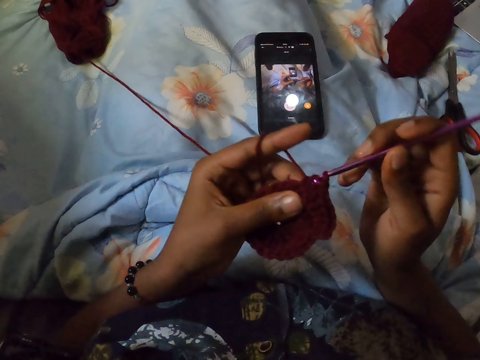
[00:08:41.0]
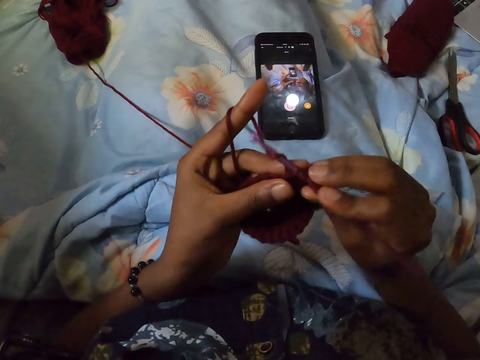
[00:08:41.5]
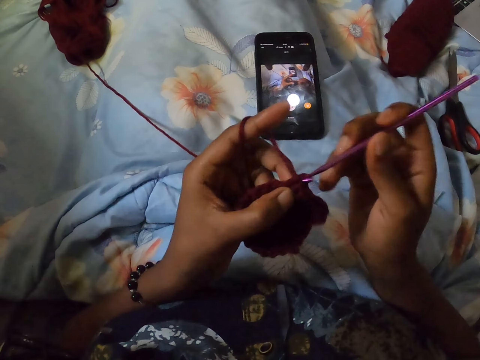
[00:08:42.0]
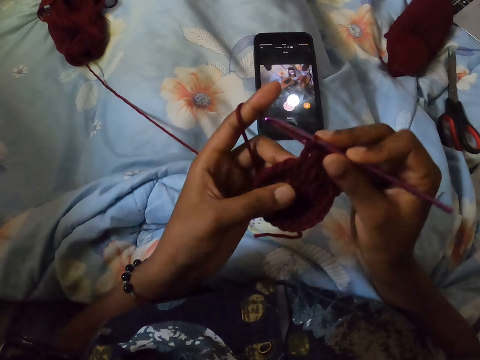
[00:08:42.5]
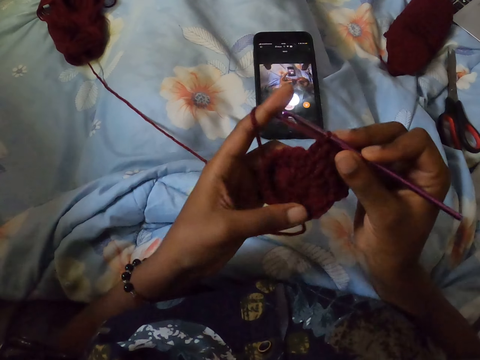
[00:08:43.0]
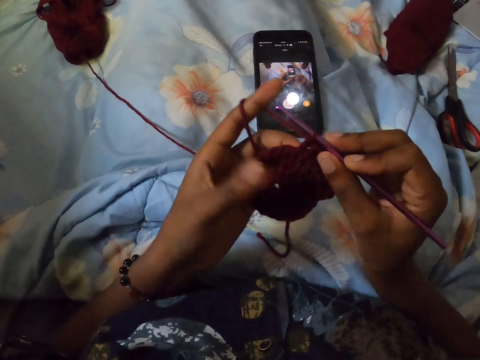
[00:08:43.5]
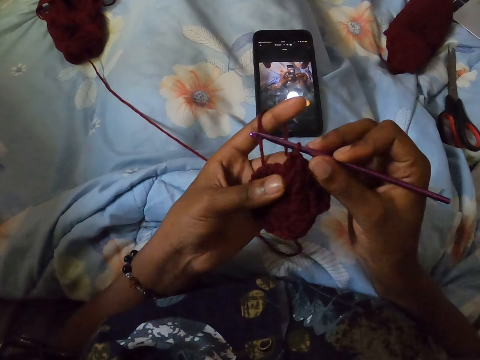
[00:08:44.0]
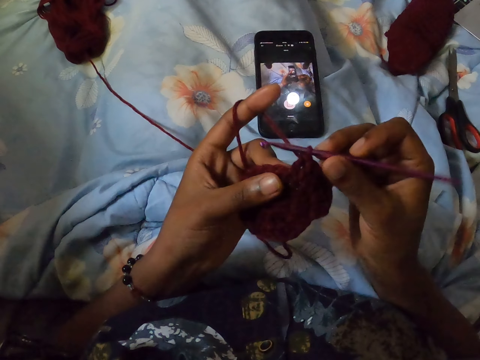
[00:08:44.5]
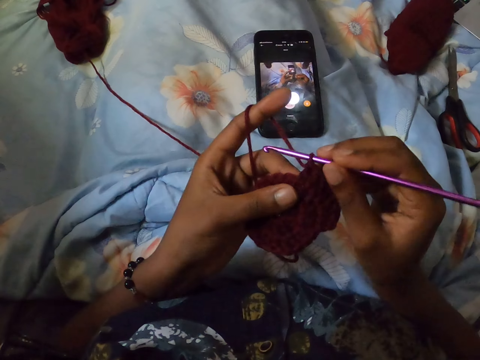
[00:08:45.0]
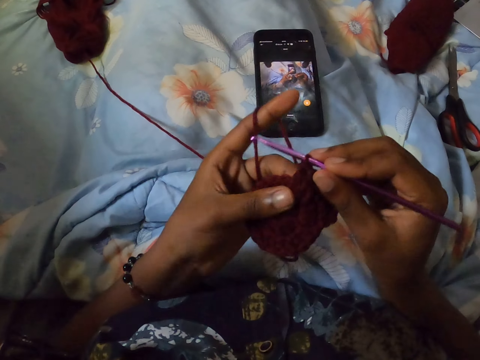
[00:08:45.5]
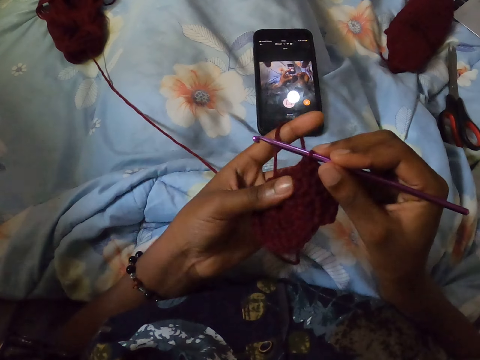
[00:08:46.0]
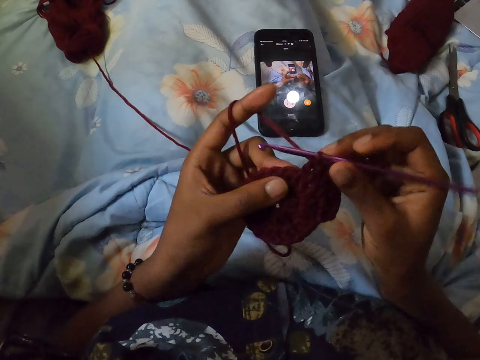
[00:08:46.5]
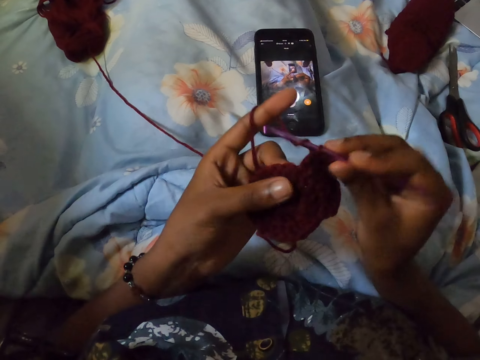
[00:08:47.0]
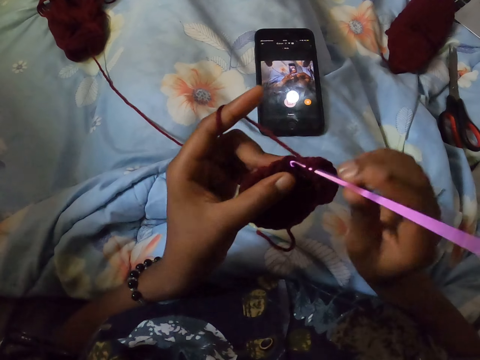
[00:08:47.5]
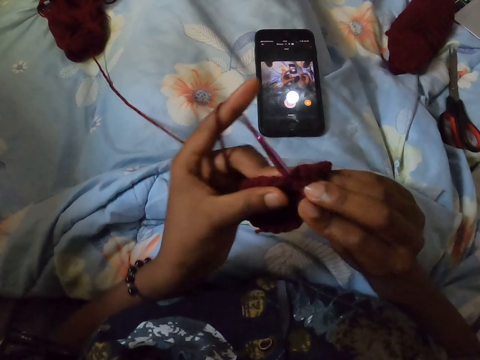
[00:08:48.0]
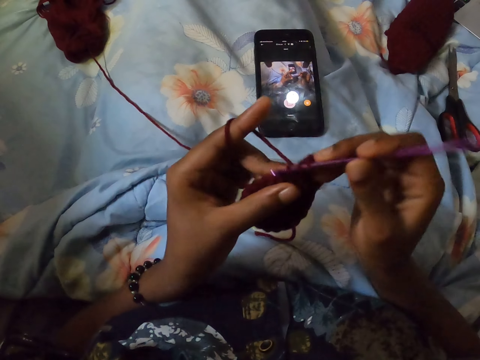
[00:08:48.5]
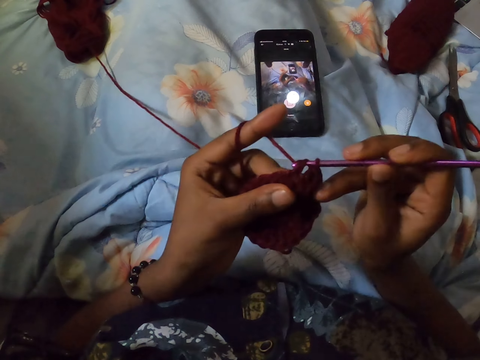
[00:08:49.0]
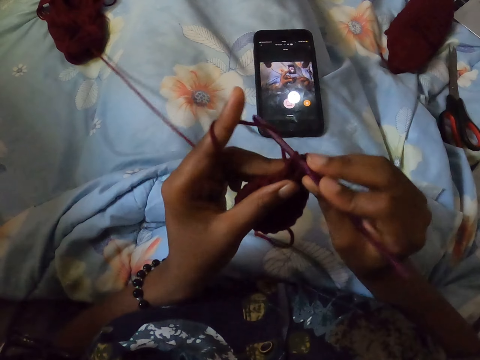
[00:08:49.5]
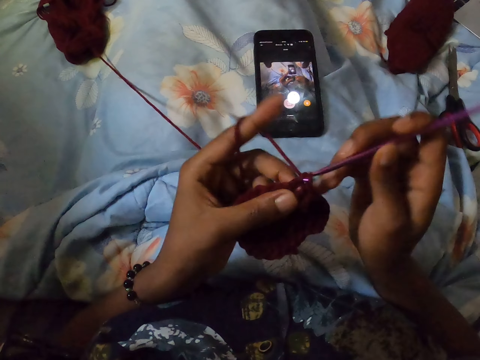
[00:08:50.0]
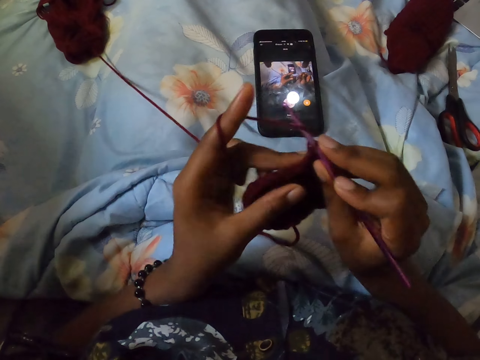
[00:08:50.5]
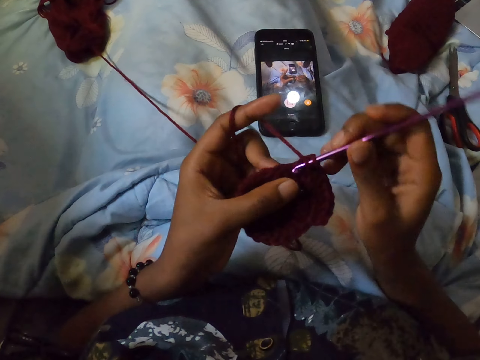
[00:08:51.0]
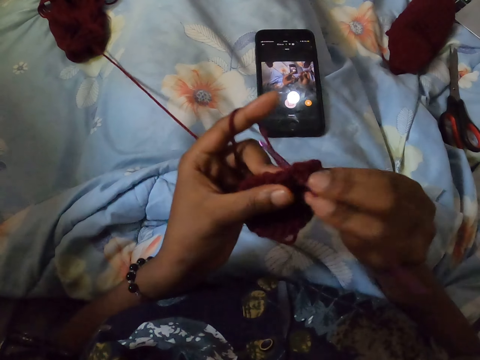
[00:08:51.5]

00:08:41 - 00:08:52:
The camera wearer looks at the knitted cloth. They knit.

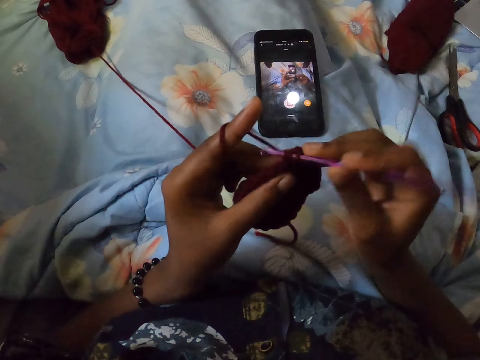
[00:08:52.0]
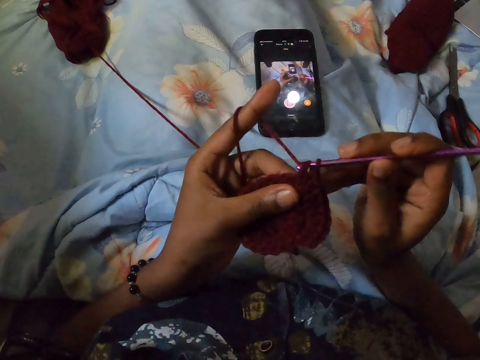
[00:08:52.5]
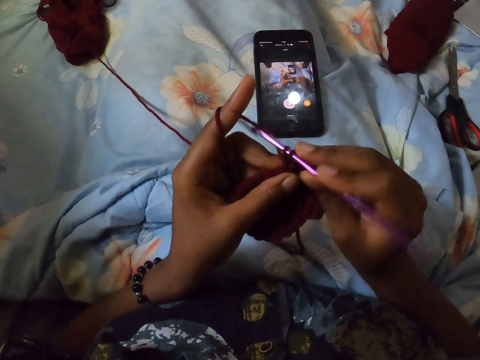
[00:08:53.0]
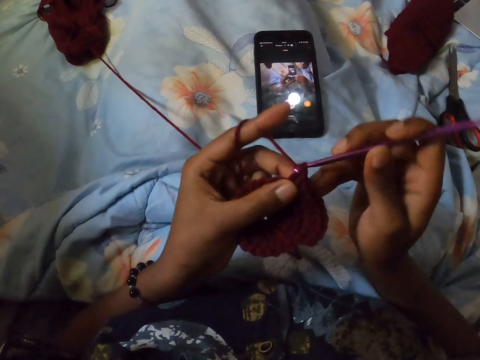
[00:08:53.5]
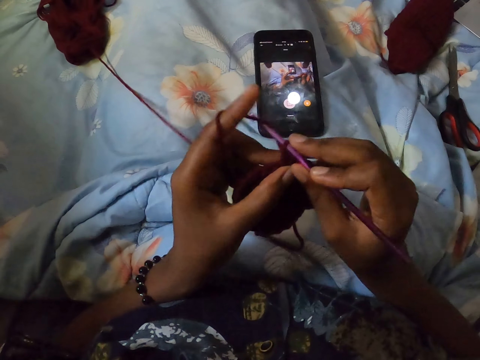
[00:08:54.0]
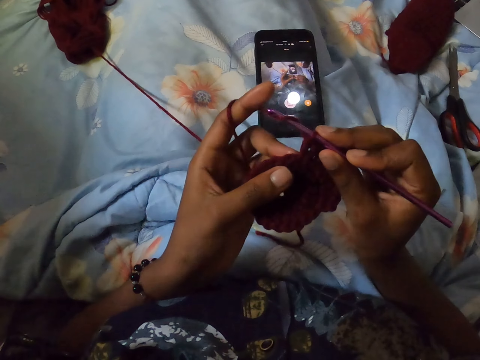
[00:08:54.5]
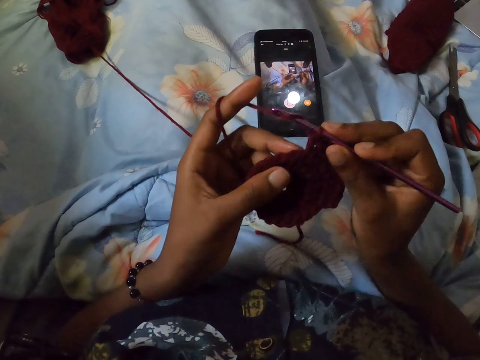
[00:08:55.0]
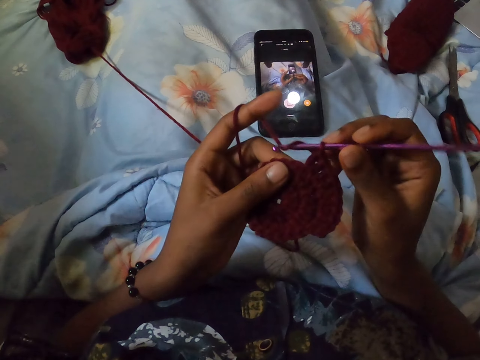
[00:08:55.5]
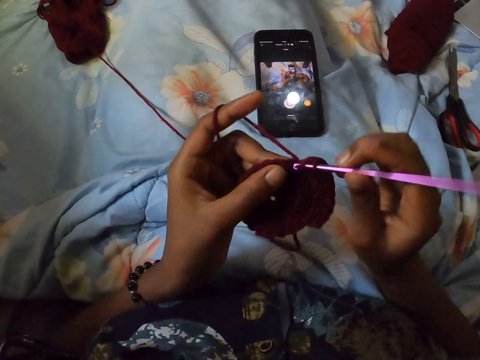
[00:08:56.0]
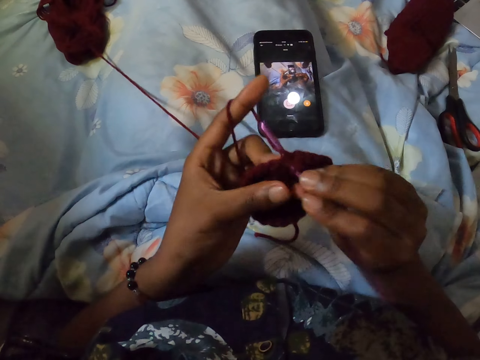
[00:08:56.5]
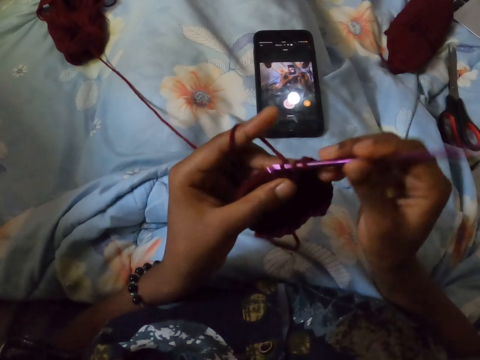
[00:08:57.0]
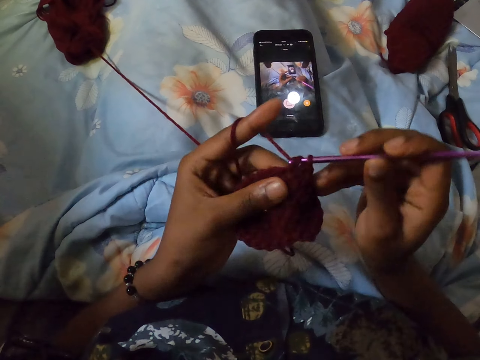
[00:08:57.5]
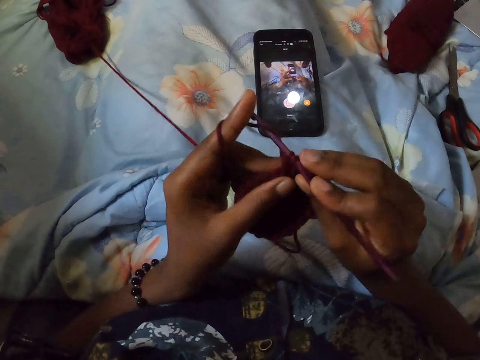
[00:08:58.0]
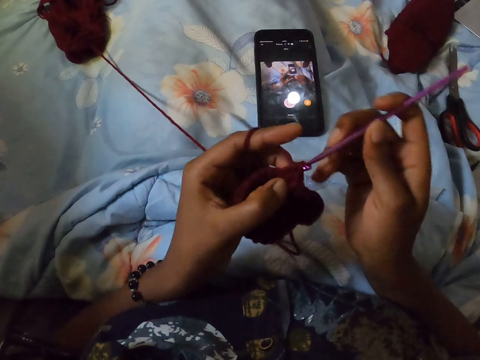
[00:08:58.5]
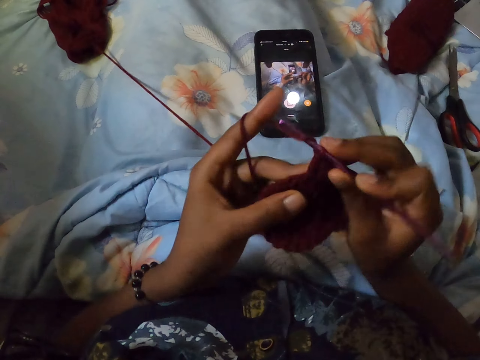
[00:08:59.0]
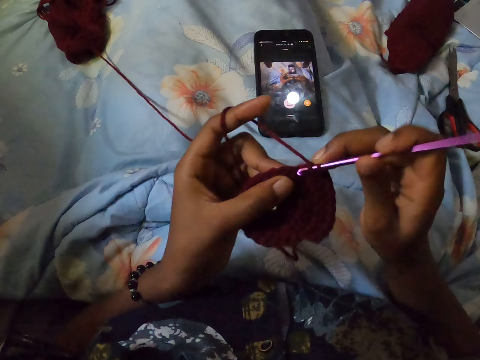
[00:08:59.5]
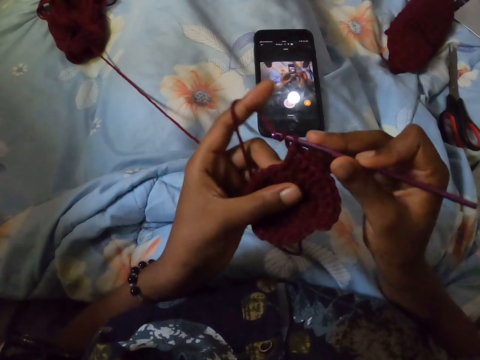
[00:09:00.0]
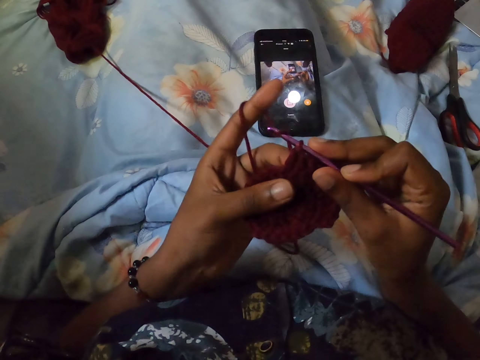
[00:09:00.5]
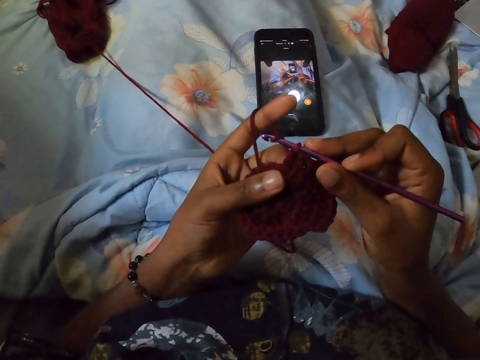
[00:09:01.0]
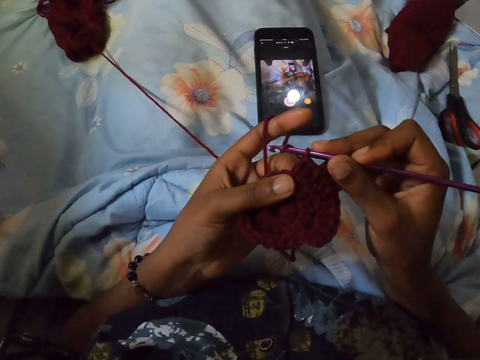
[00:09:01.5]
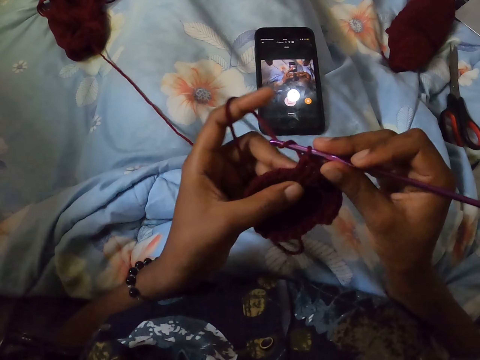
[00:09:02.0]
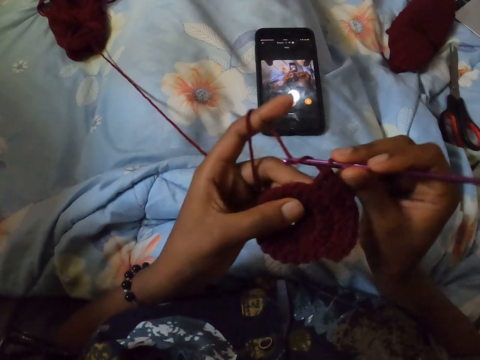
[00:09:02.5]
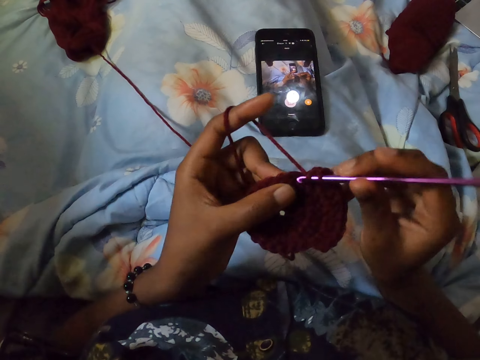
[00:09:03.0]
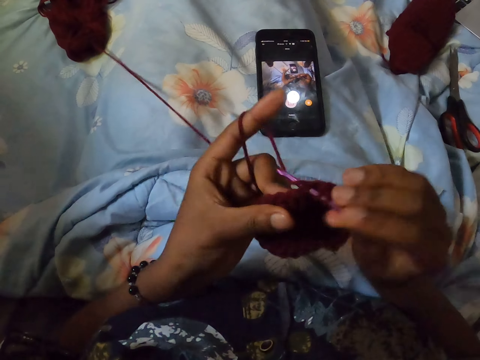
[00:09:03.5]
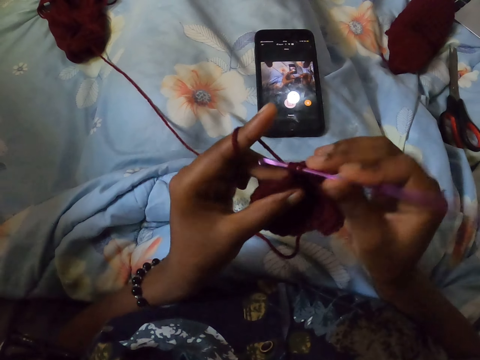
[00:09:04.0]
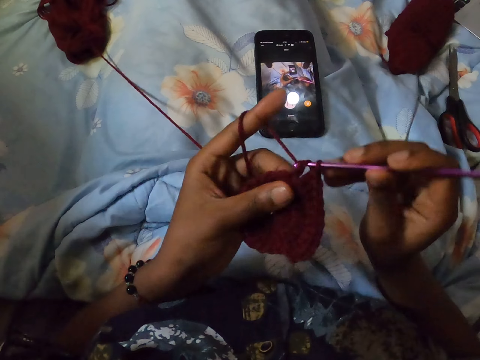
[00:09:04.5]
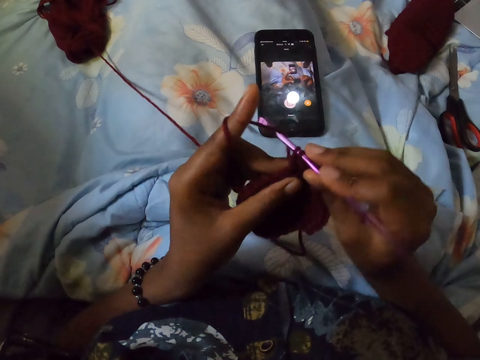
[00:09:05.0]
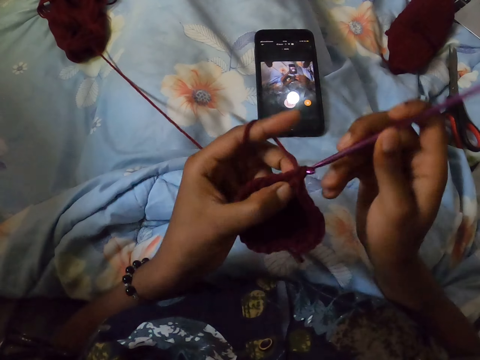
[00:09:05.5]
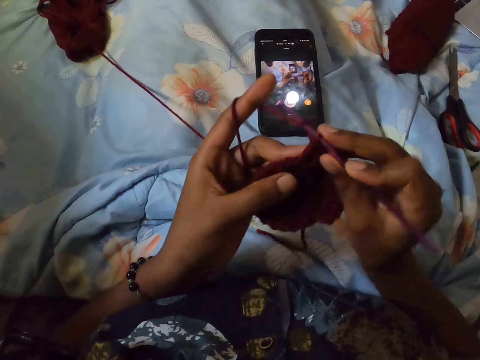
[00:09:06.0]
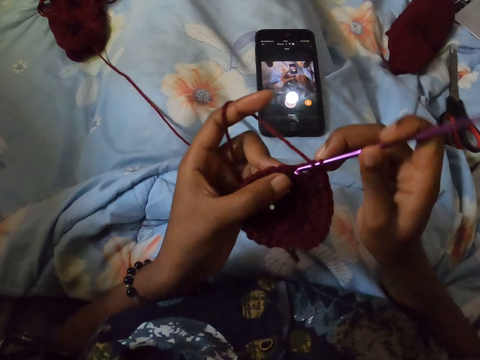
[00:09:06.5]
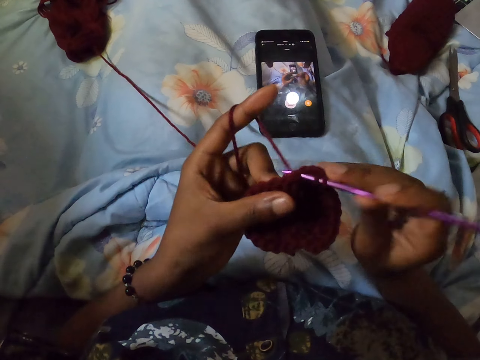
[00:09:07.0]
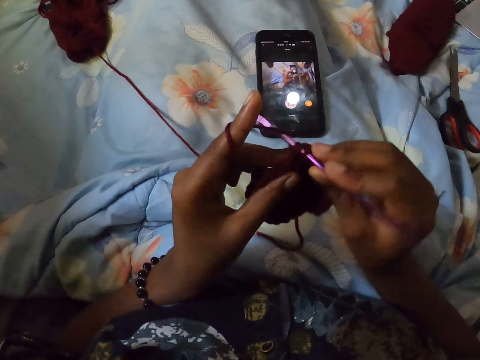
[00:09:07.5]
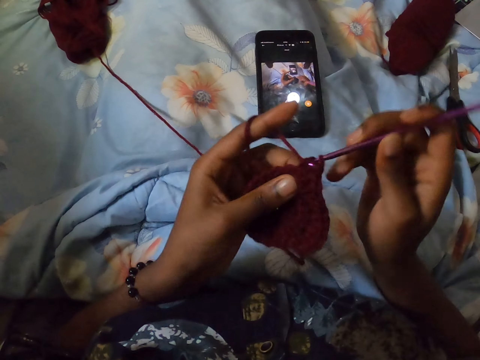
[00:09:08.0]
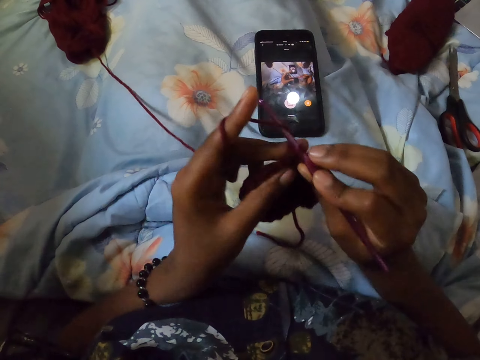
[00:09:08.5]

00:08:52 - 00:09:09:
The camera wearer looks at the knitted cloth. They knit. They look at the knitted cloth. They knit.
